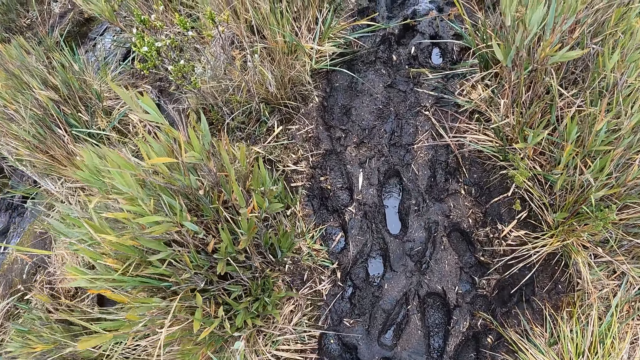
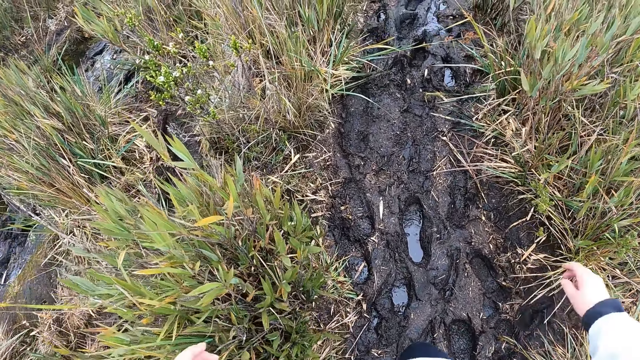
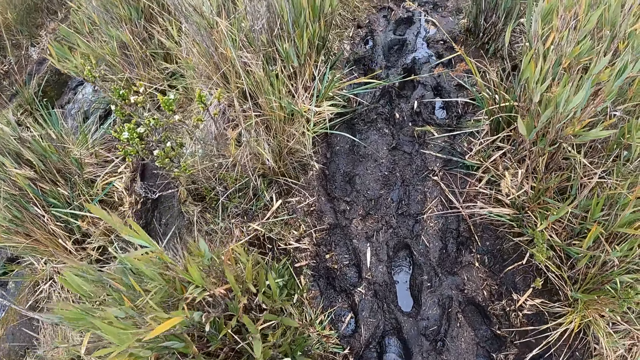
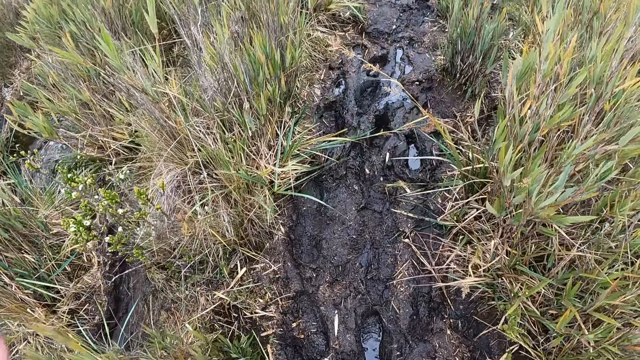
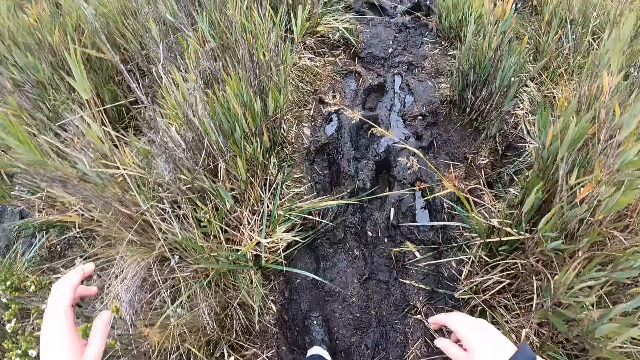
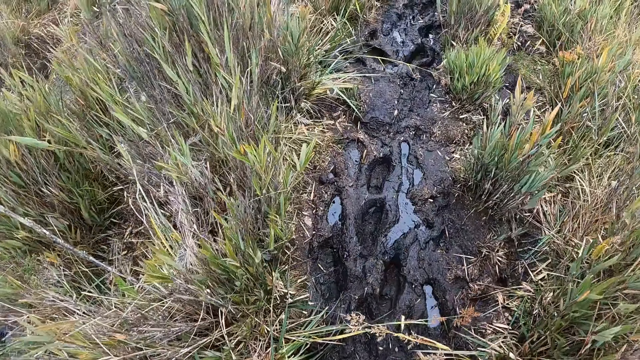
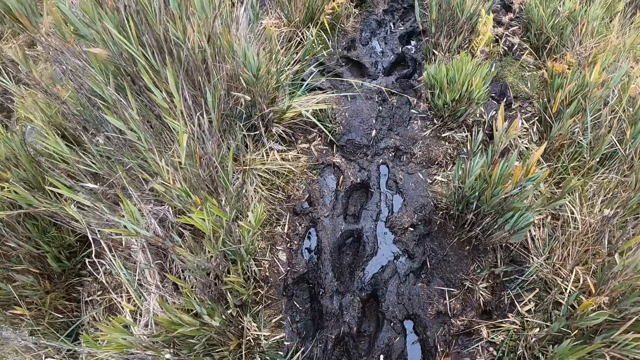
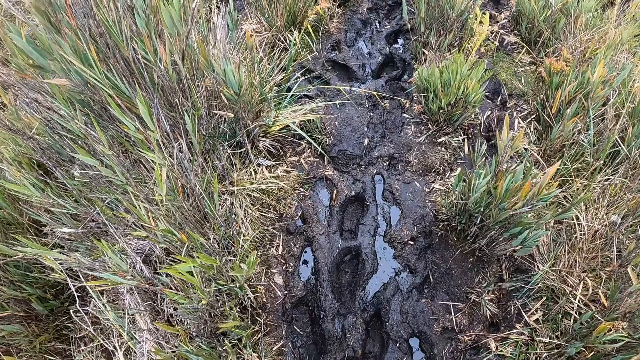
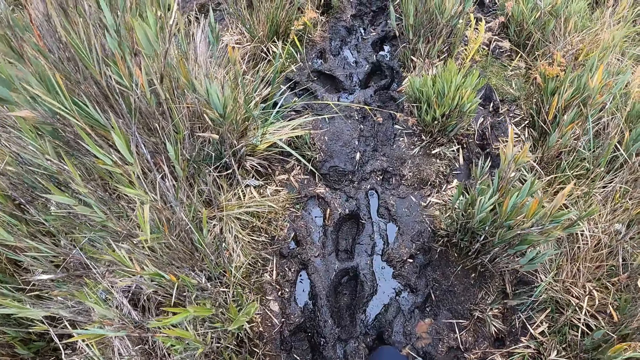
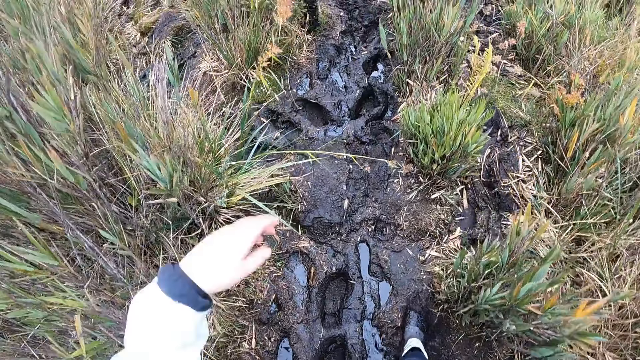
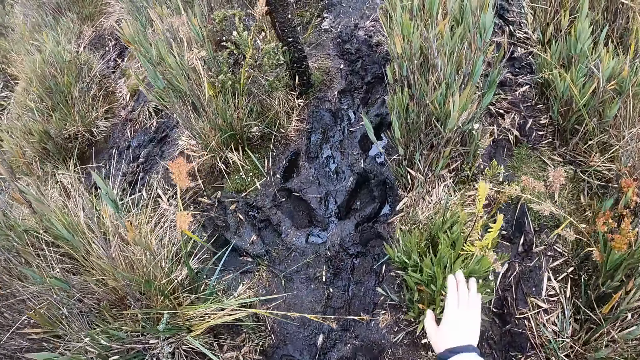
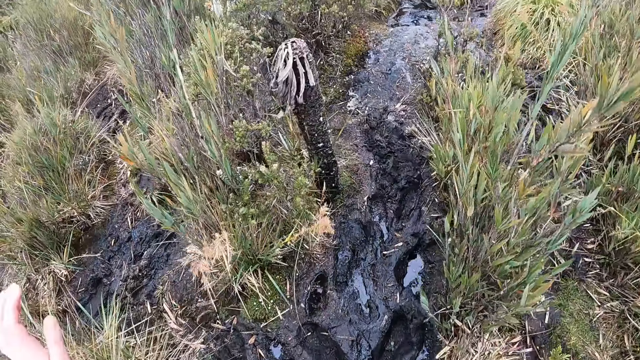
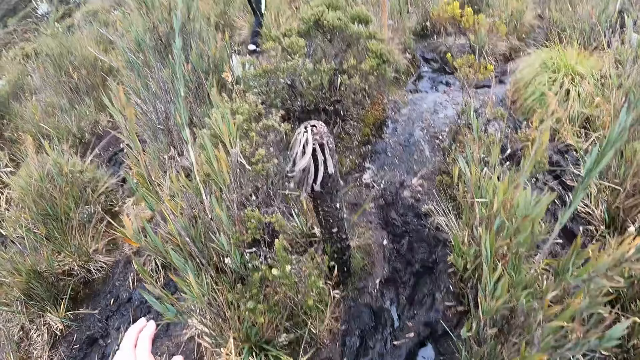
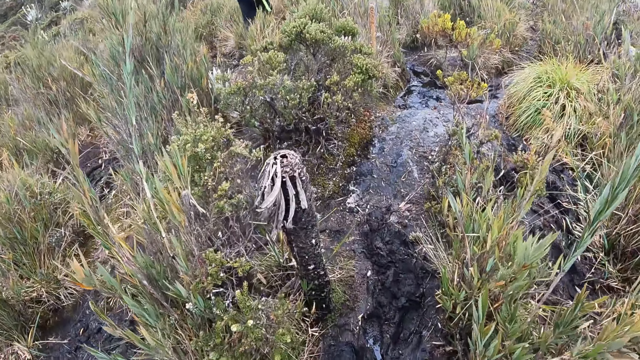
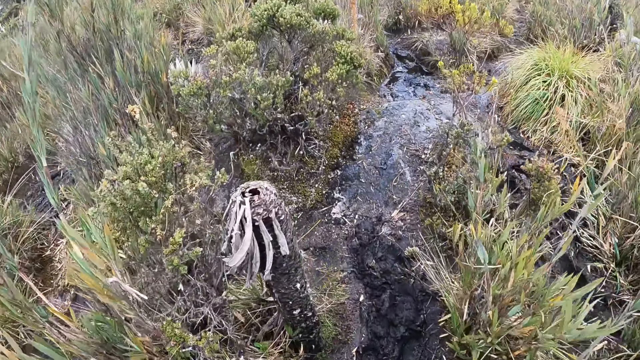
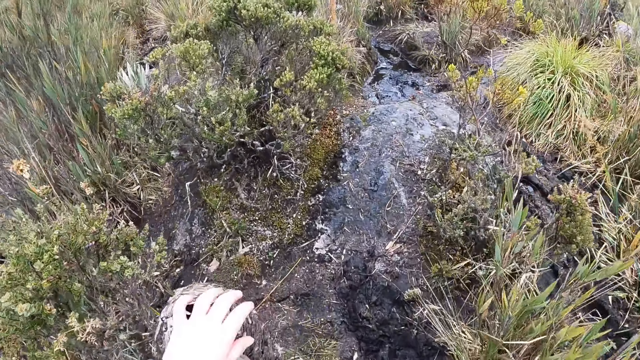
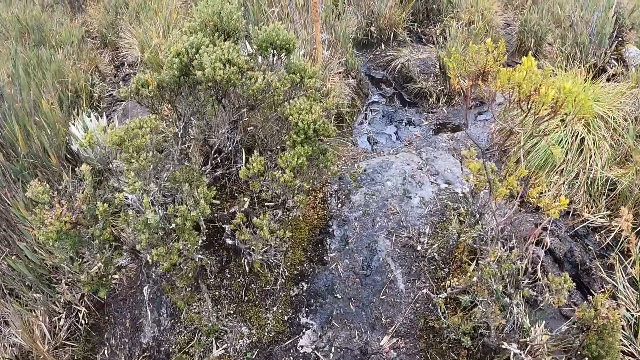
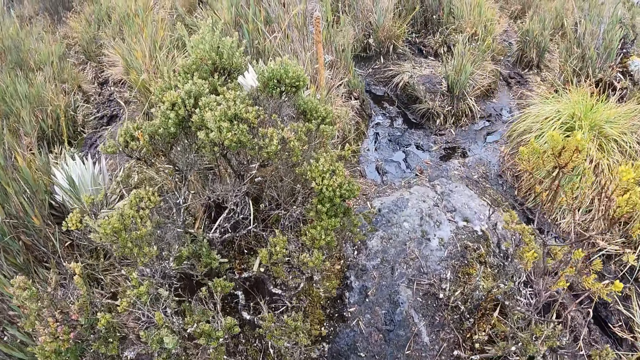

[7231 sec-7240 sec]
The camera wearer lifts the hand up. They climb up the mountain. They lift the hand up. They climb up the mountain. They lift the hand up. They climb up the mountain. They lift the hand up. They climb up the mountain. They lift the hand up.

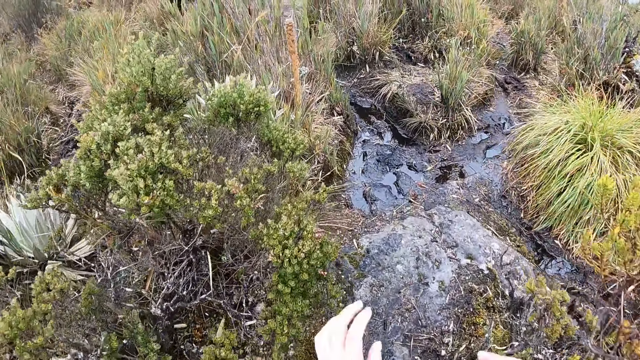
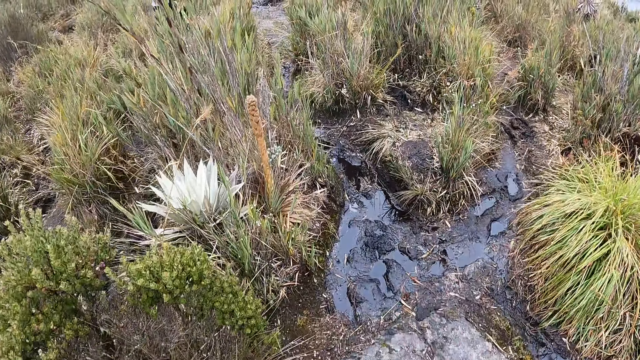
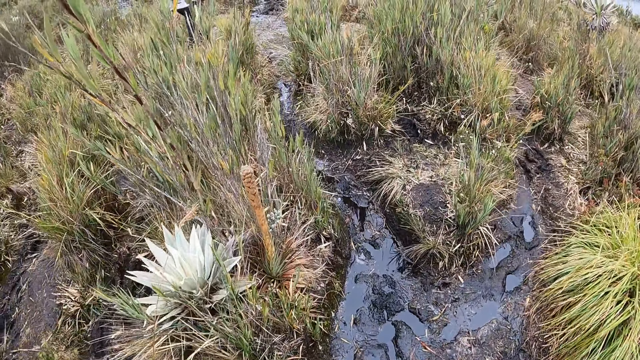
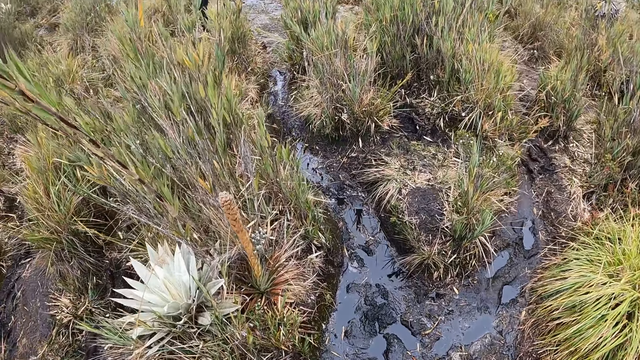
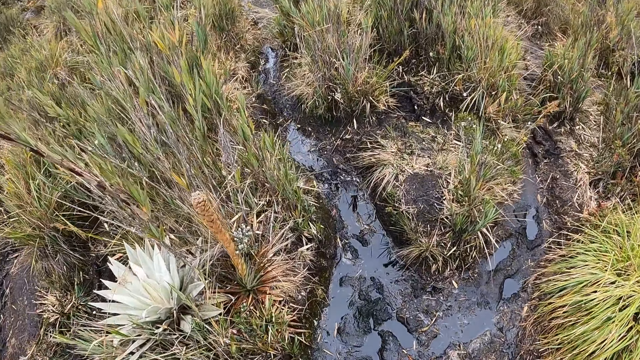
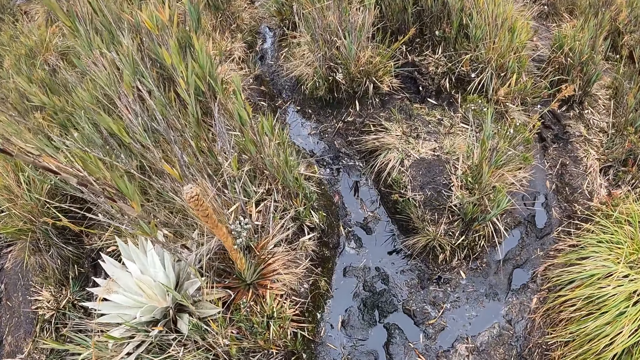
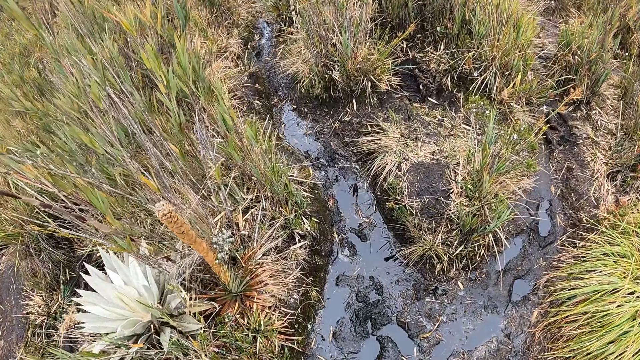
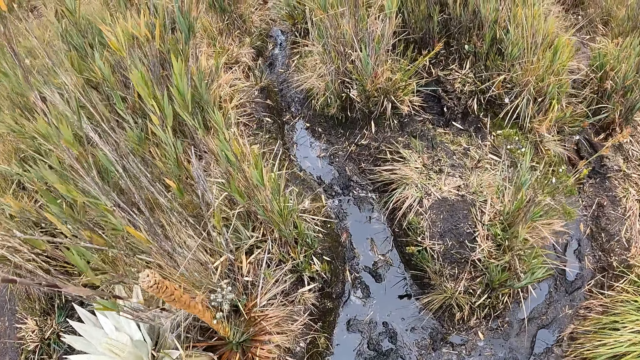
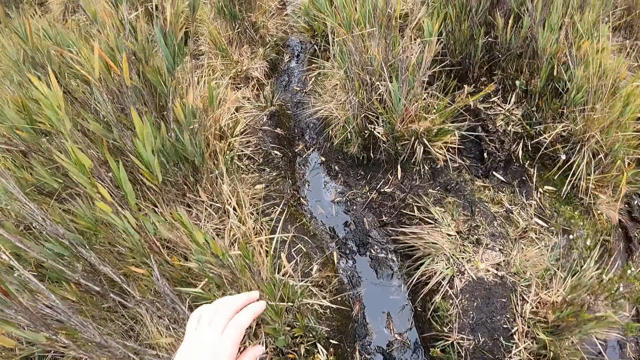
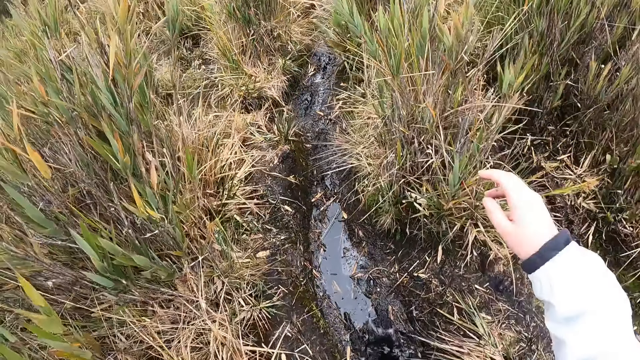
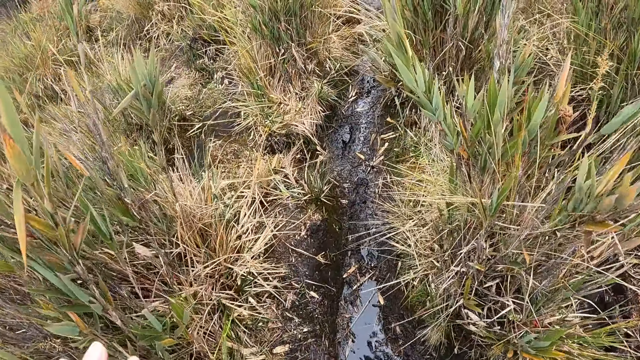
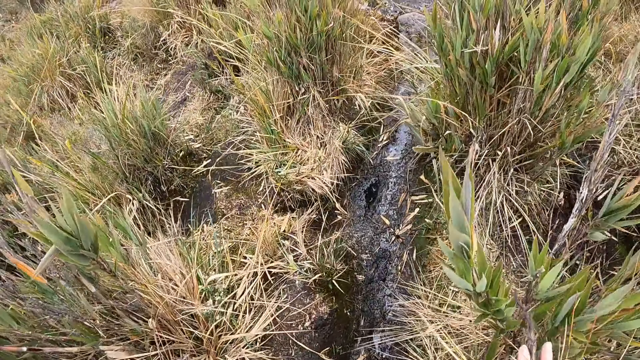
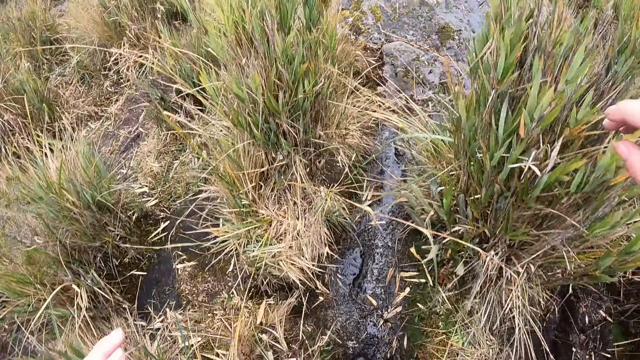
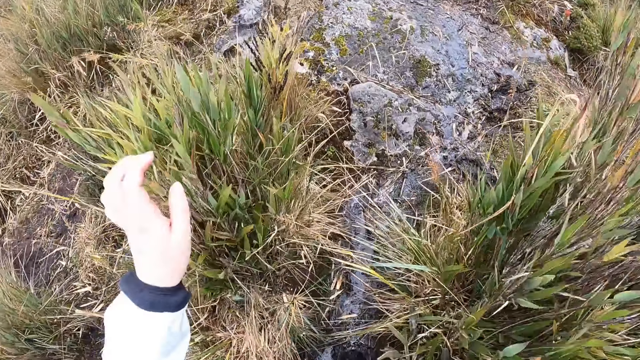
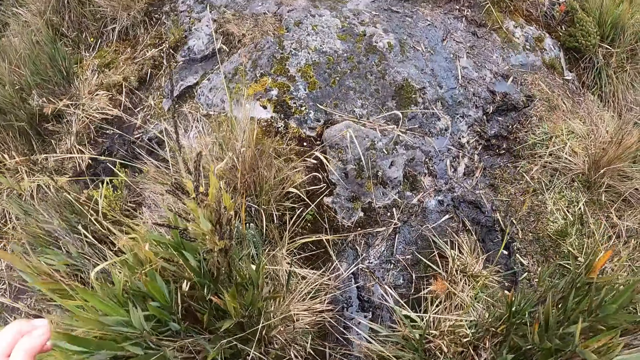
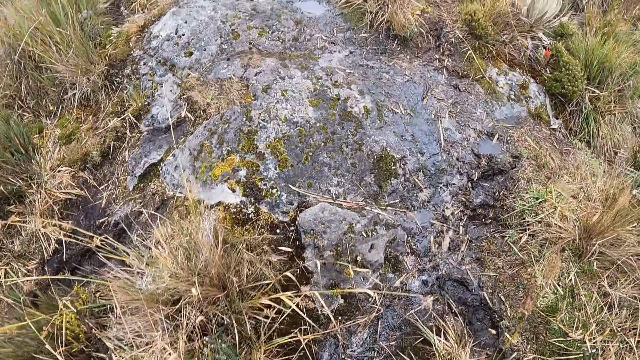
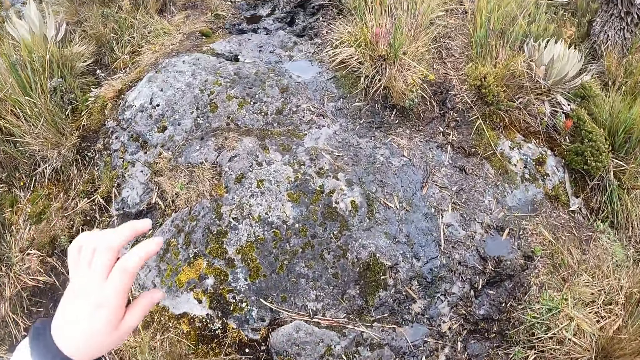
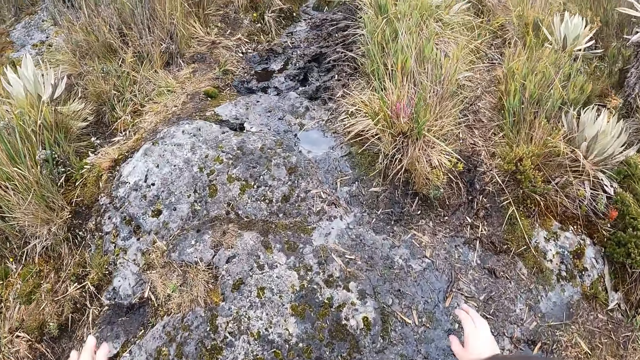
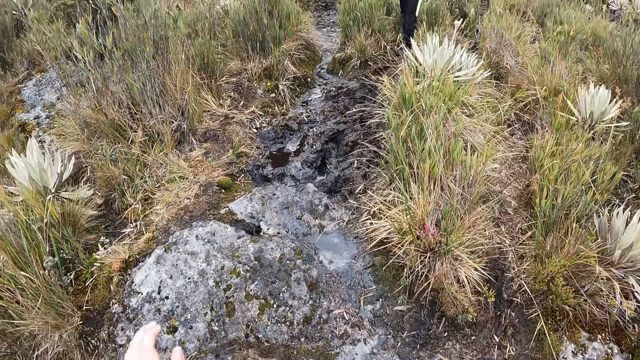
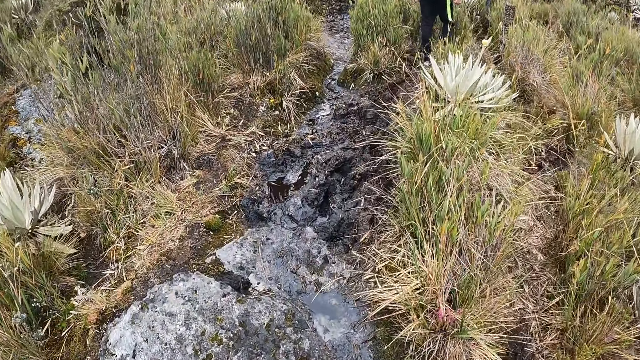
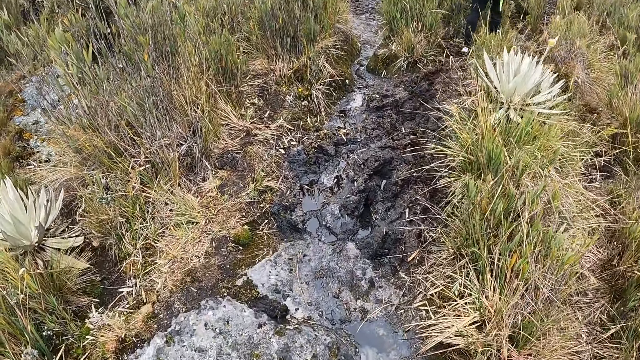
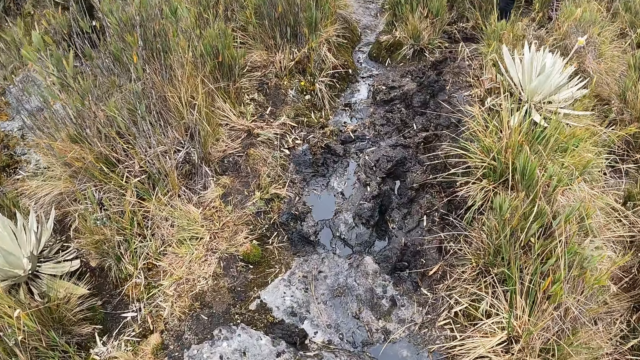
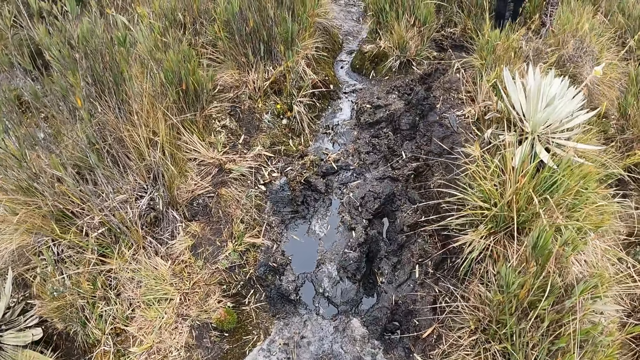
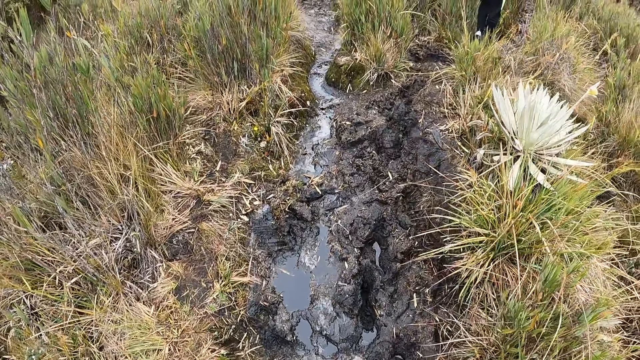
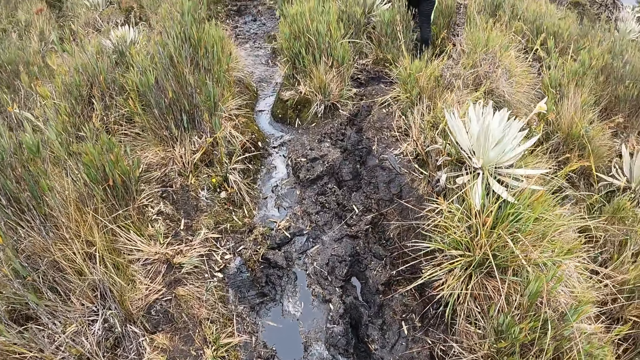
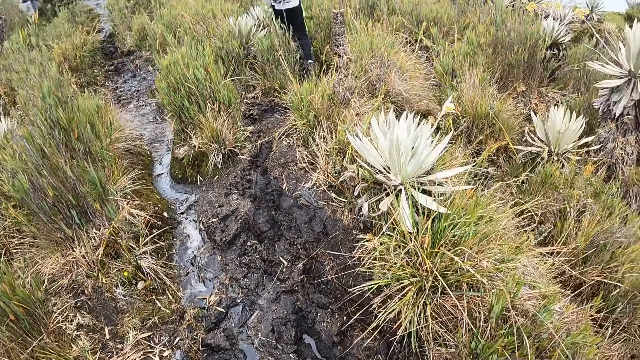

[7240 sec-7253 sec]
The camera wearer climbs up the mountain. They lift the hand up. They climb up the mountain.
